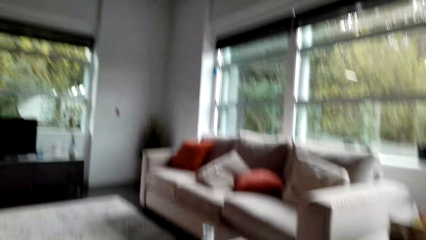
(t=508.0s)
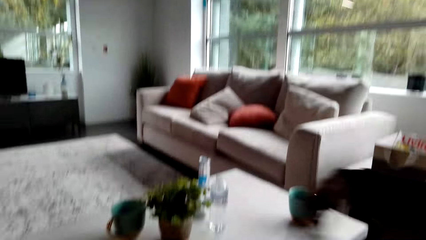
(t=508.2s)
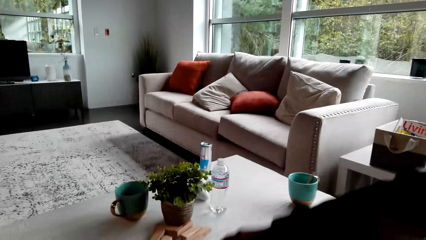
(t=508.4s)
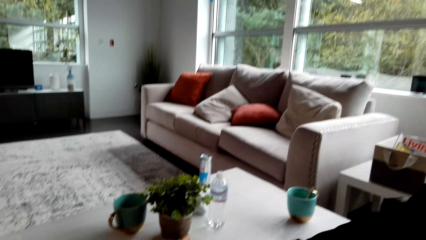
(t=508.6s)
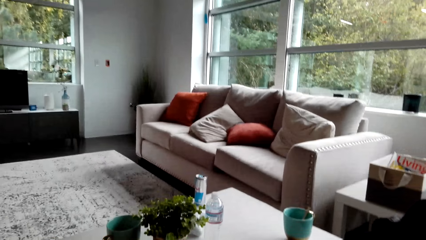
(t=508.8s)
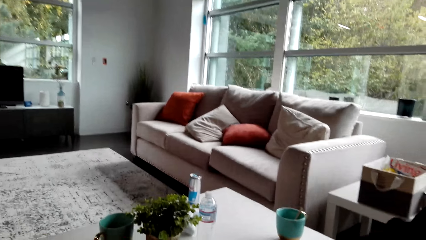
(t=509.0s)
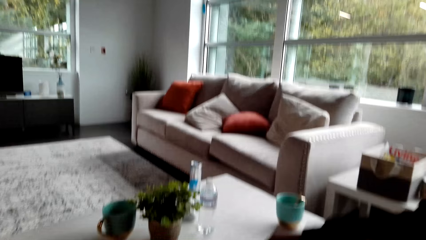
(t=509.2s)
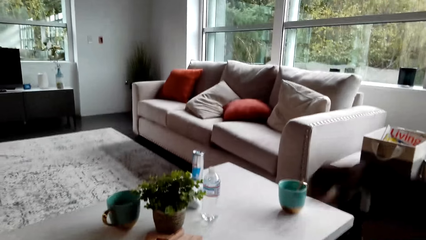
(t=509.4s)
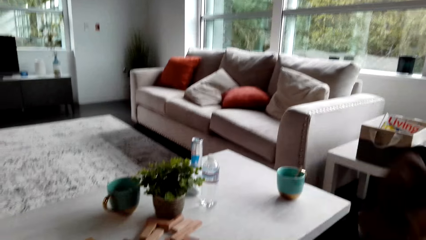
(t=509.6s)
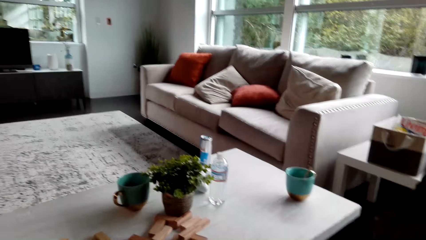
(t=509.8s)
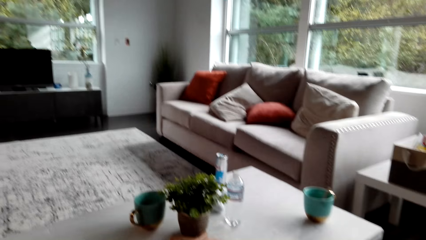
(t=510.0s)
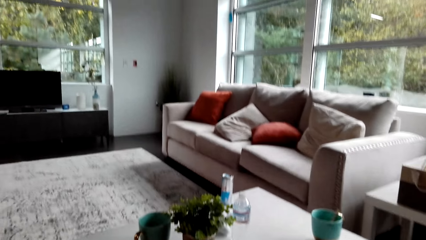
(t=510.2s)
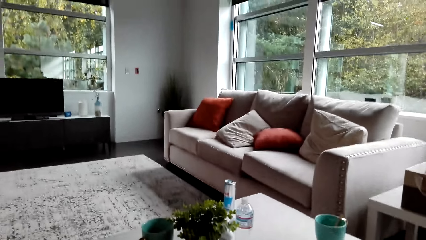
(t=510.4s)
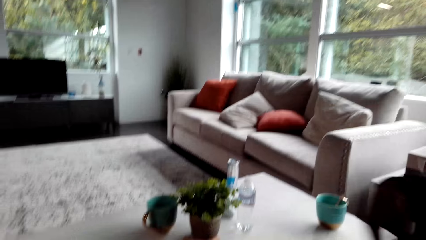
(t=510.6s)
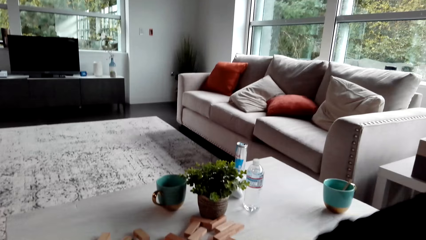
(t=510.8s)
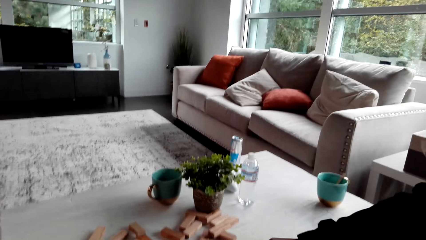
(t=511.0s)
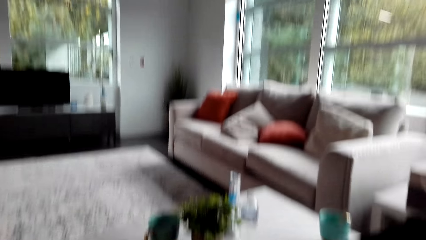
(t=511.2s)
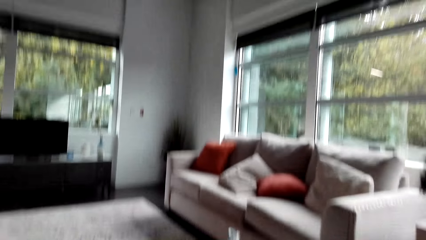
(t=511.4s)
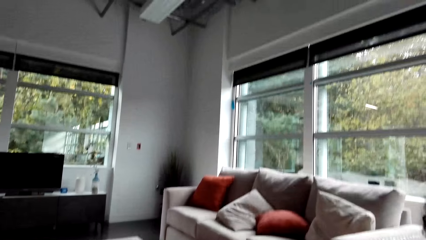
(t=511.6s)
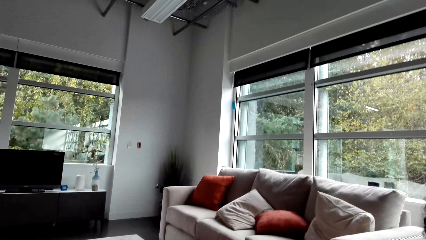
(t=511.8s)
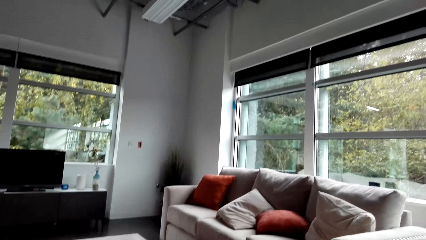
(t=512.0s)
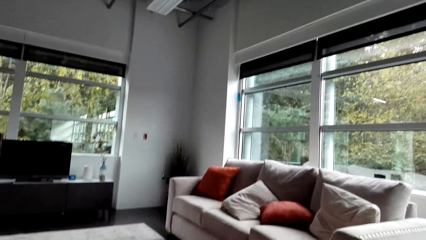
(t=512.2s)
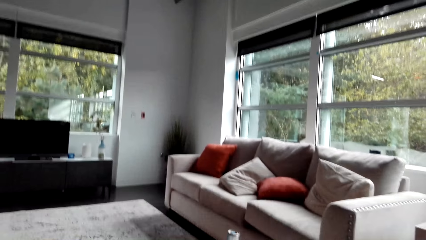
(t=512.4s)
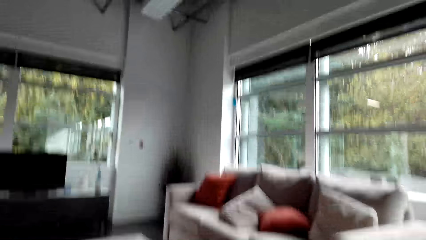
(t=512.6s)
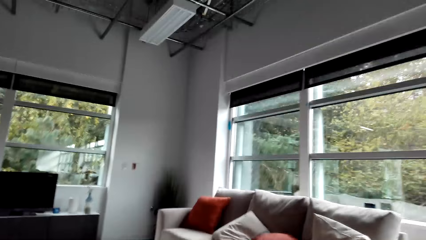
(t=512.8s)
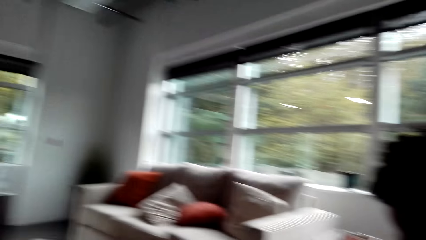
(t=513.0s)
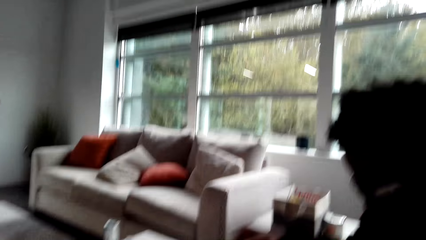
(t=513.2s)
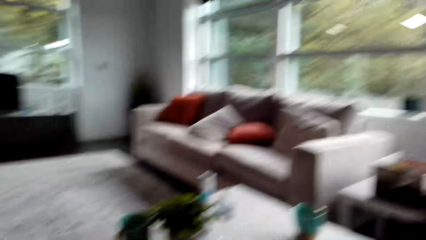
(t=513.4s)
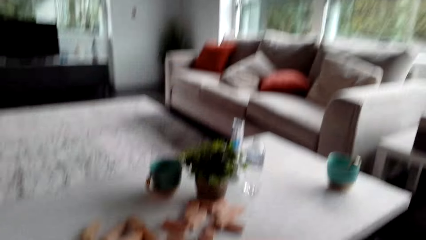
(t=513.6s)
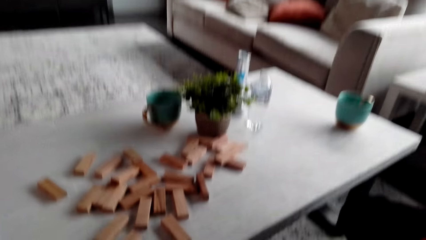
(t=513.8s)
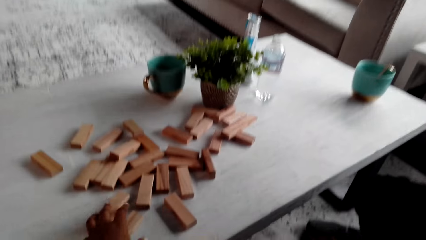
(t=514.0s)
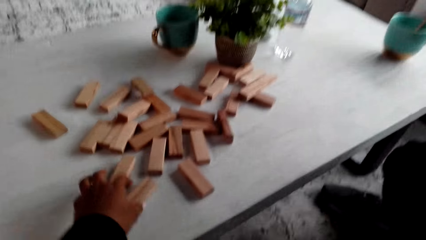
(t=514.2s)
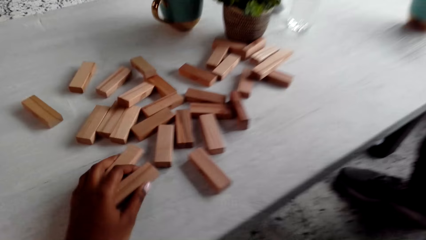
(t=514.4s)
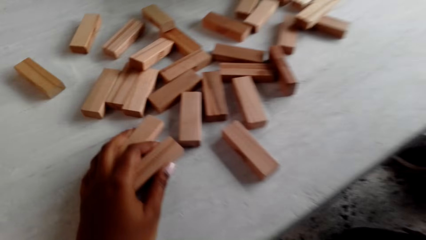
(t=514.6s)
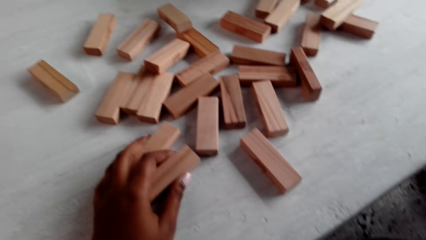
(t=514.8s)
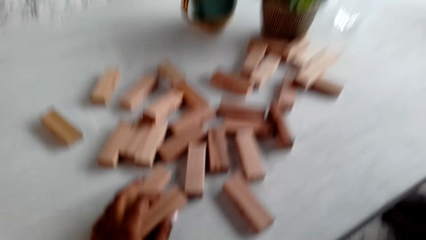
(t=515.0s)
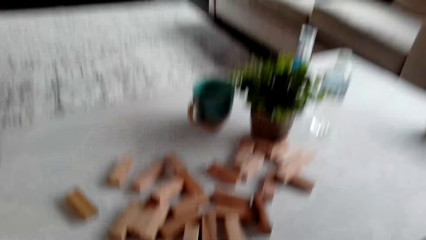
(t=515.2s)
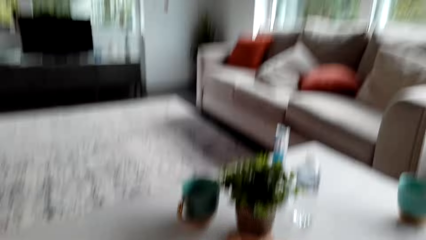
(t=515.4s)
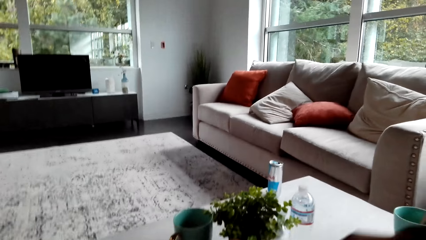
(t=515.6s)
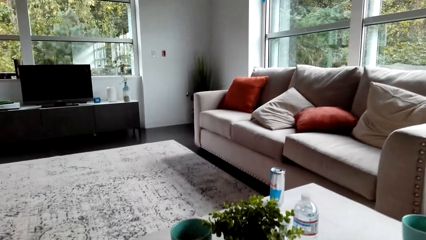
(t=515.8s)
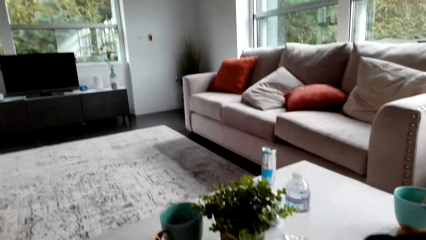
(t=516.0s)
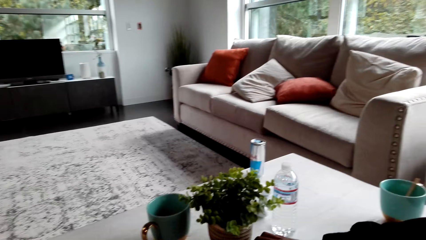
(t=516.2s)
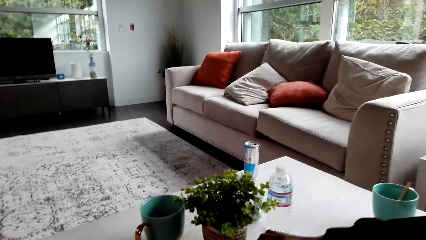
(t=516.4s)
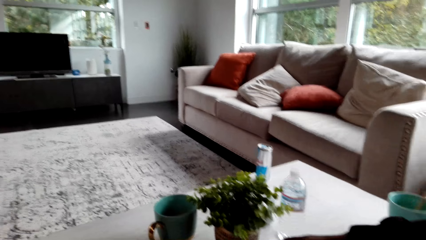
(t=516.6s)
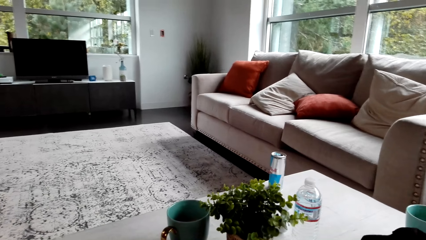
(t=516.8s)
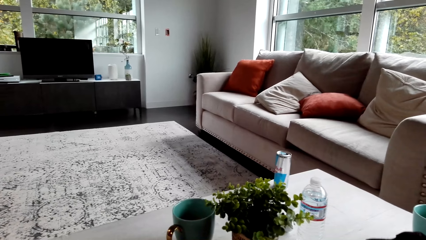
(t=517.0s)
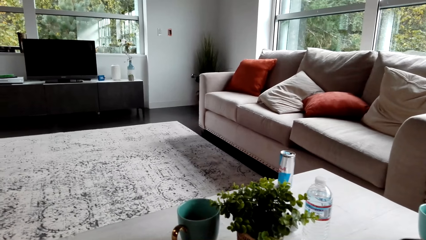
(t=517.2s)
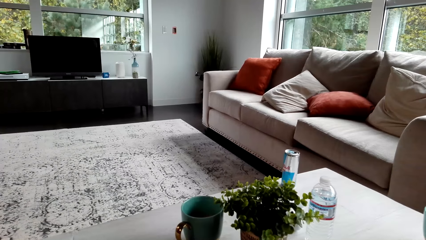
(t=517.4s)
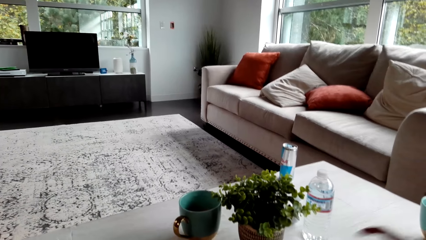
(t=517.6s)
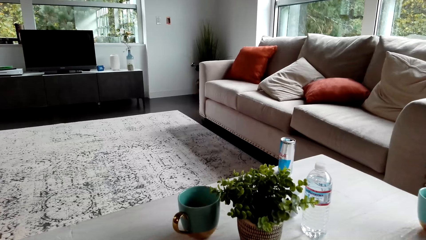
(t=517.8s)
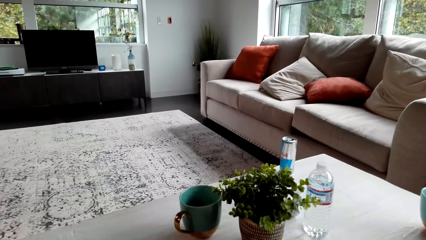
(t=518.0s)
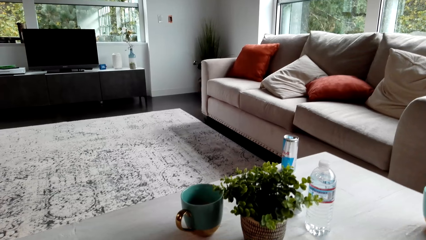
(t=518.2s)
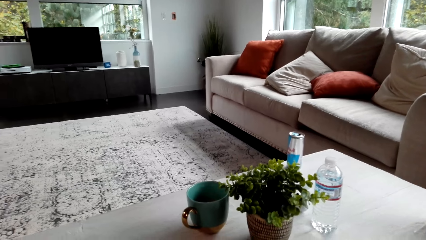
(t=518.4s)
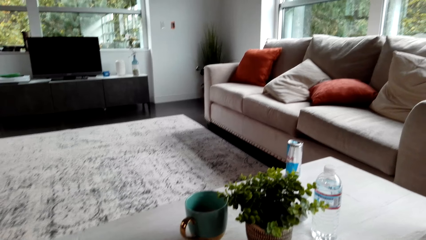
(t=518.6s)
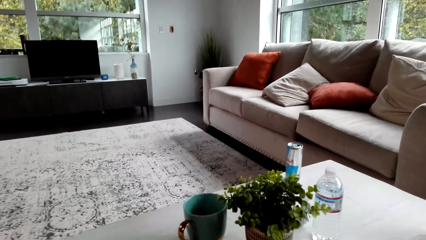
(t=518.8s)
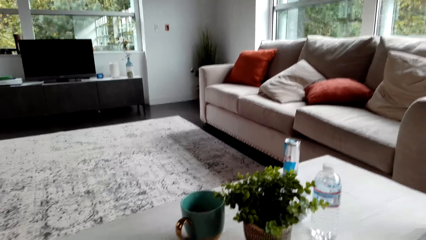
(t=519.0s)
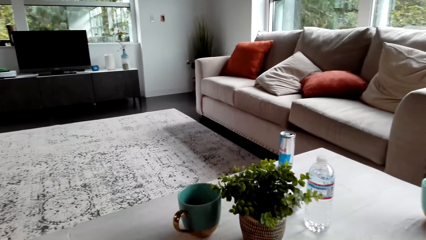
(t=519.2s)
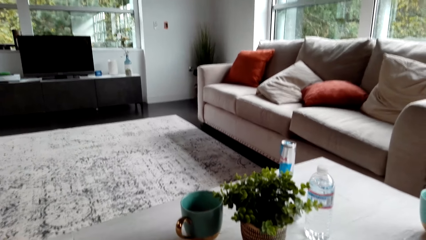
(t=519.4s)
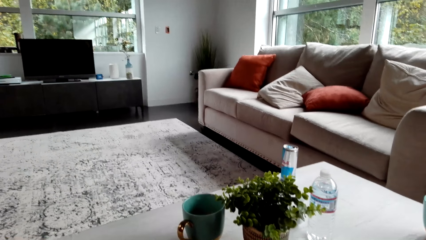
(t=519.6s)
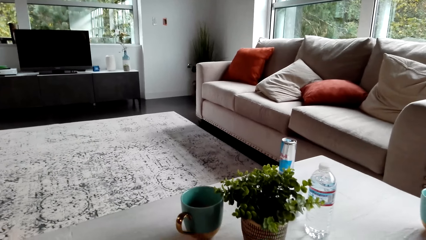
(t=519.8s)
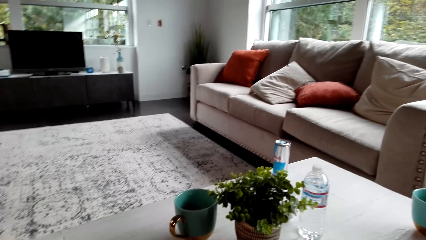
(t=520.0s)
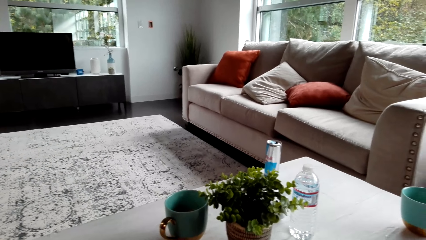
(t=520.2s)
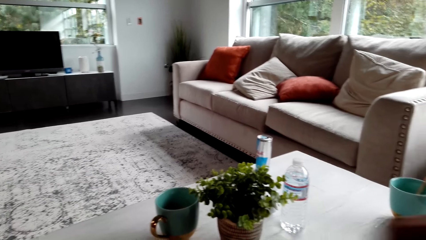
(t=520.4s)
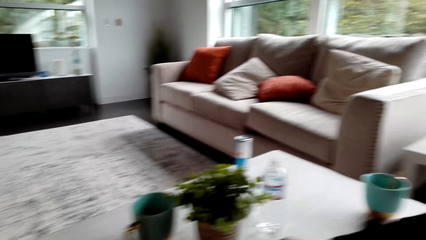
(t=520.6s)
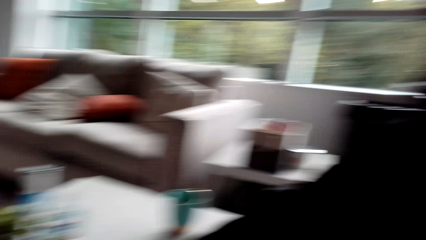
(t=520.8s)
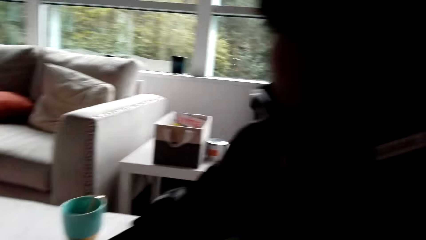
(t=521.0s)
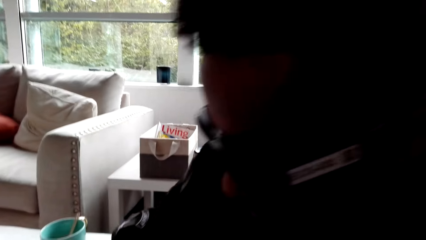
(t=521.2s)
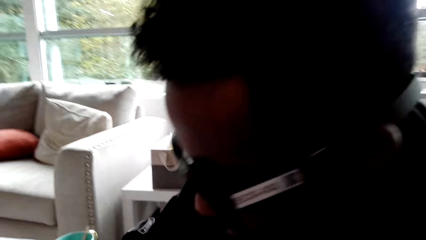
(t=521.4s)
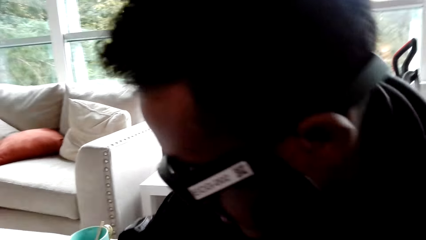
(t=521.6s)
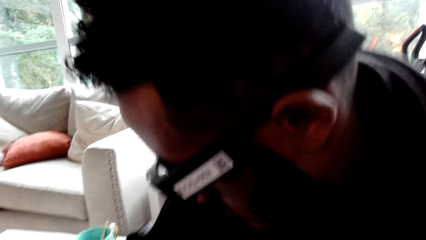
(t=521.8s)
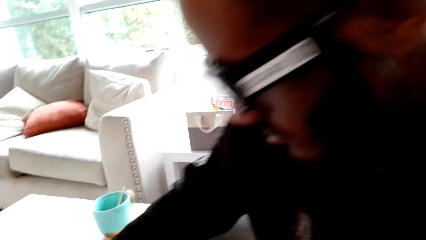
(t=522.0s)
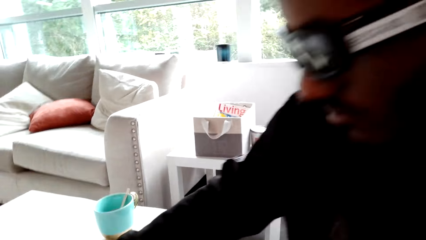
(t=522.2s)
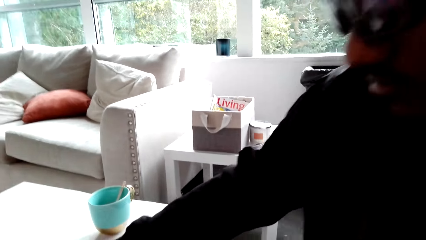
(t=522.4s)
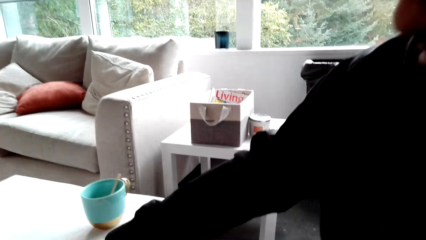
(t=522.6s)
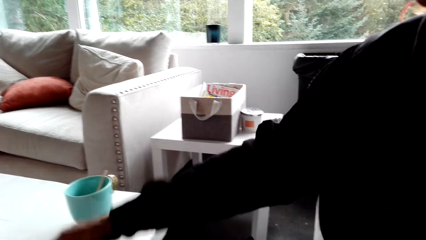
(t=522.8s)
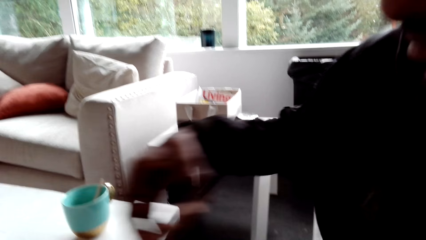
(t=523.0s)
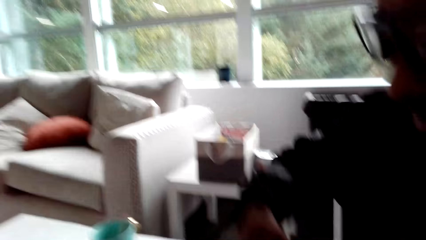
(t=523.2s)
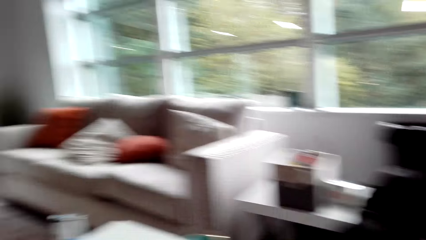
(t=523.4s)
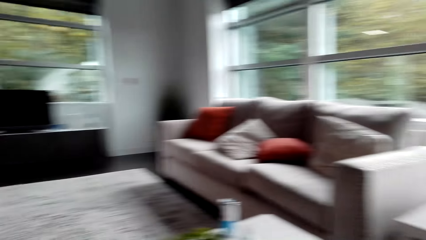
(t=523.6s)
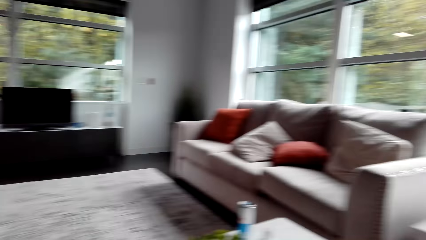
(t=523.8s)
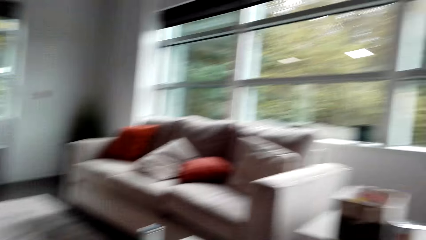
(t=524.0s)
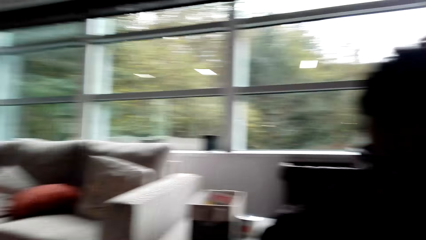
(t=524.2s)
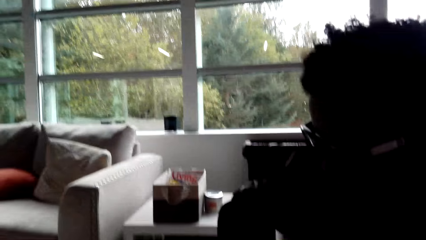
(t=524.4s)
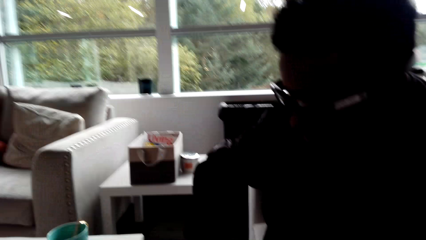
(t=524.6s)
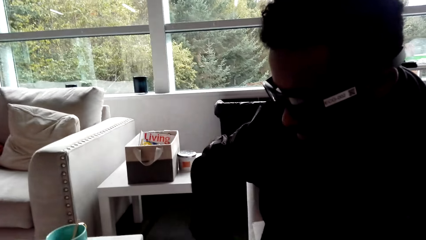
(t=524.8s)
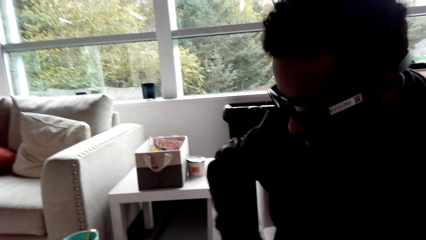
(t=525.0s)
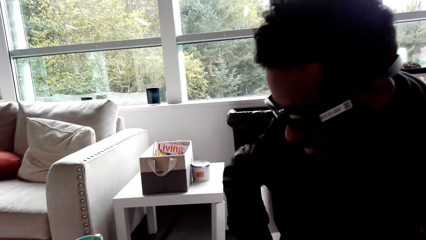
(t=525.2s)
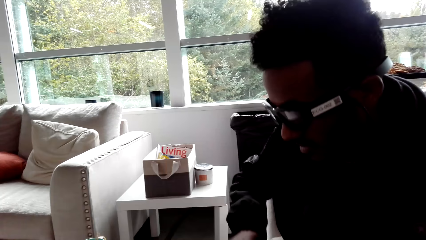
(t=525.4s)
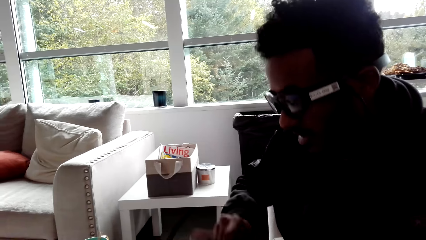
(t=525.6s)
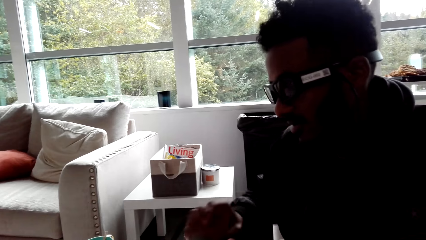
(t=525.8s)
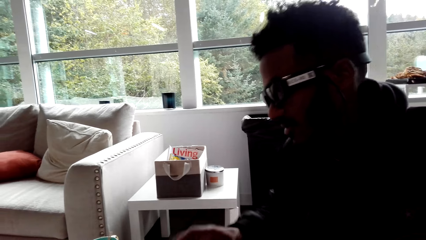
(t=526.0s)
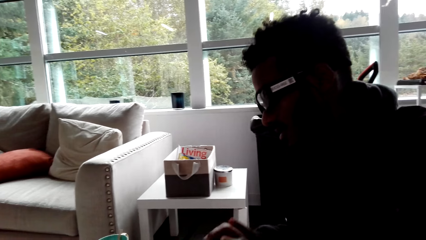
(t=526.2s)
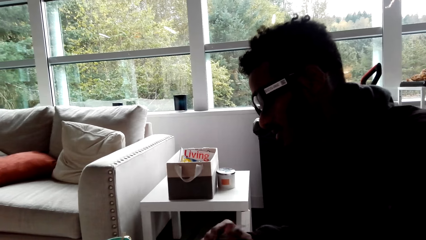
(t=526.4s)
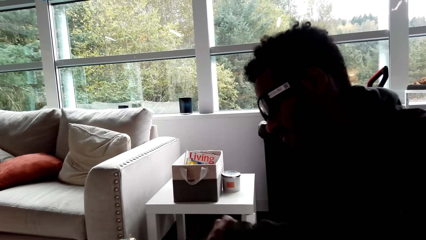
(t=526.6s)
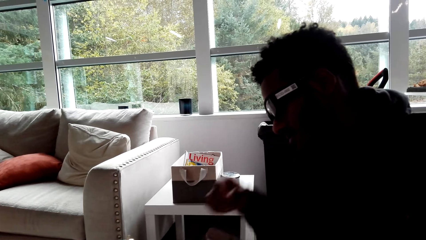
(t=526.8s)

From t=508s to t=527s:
A man picks up the jenga wood puzzle, packs the jenga wood puzzle, and picks up the jenga wood puzzle. The camera wearer holds a jenga wood puzzle. They look around. They look at a couch. They look at the man. The man takes the jenga wood puzzle. The camera wearer looks around the house. They look at the man.
